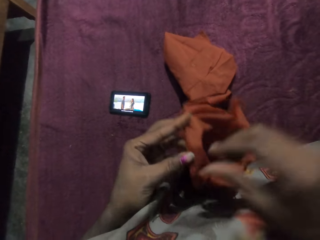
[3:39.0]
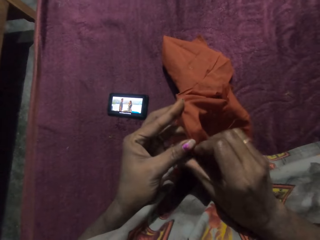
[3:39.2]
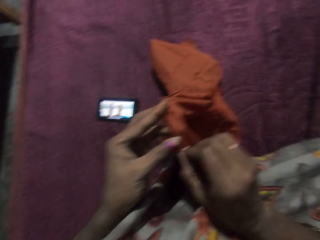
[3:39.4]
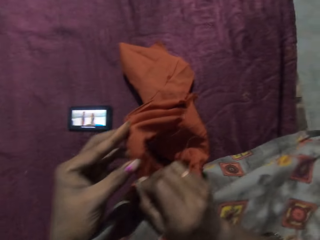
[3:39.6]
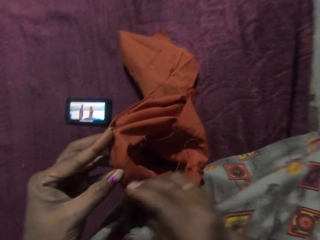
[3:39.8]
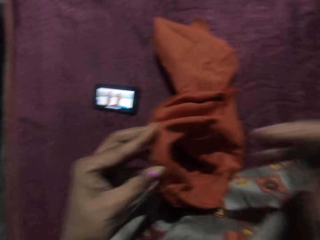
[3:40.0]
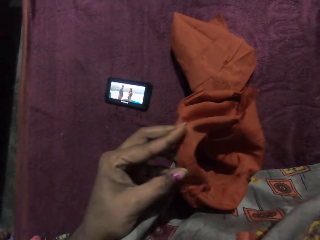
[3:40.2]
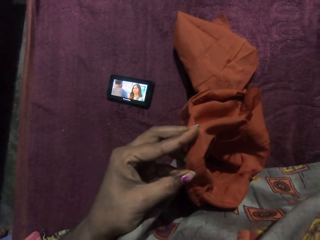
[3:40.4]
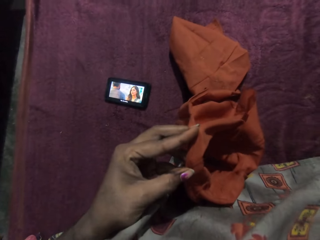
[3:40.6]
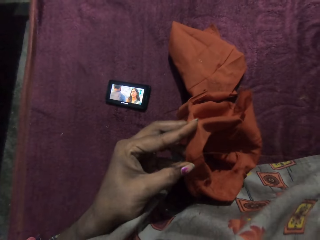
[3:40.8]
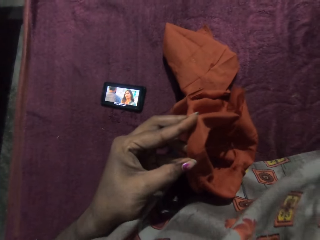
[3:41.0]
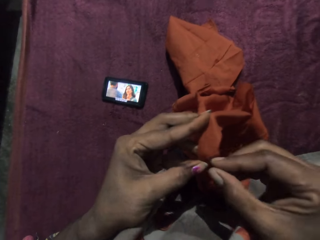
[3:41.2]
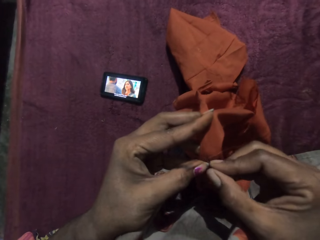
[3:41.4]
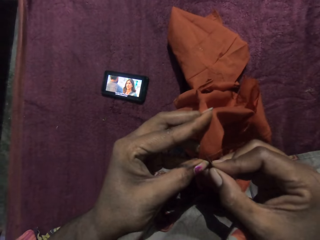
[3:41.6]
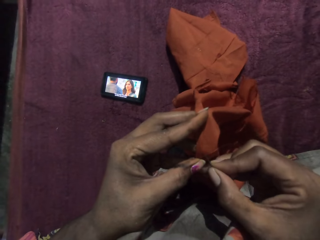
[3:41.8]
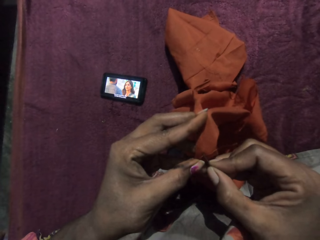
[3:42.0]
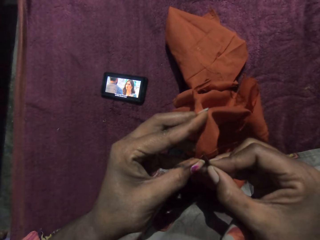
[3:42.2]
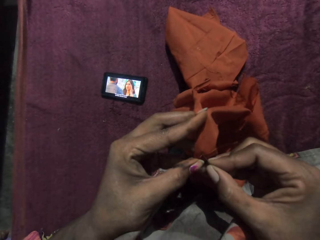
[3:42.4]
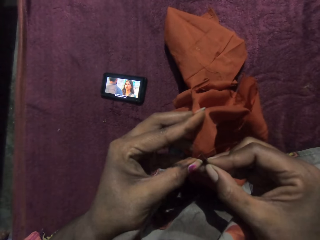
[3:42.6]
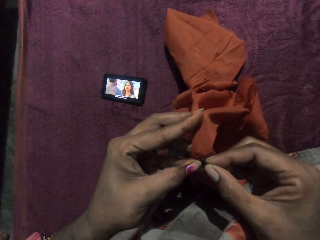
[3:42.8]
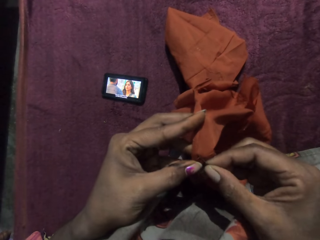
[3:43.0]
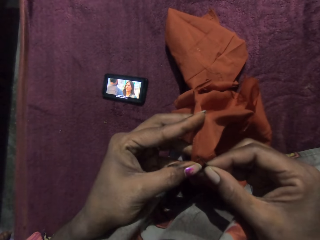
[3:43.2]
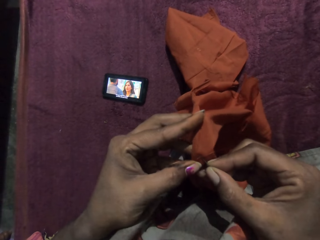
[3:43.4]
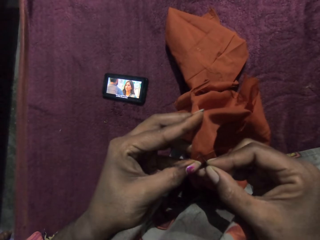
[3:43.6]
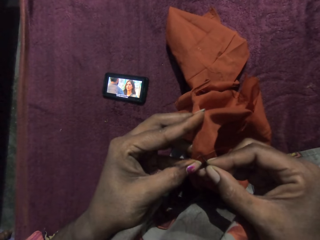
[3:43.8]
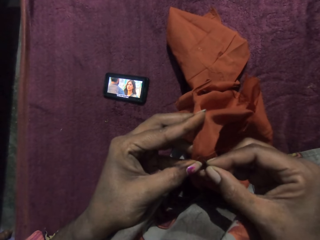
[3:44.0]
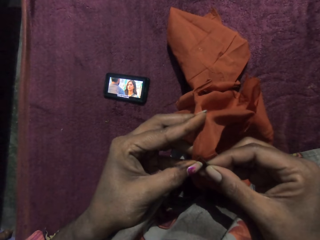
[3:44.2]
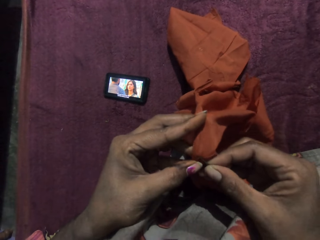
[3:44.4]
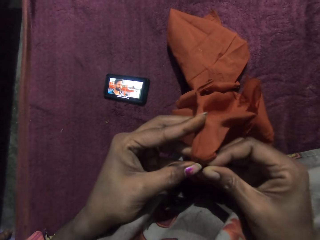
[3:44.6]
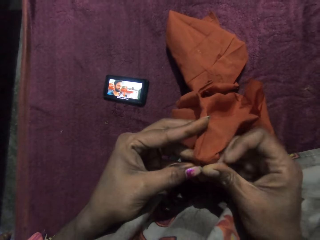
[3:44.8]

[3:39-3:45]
The camera wearer sews the piece of cloth in her left hand with the needle and the thread in her right hand in the house.

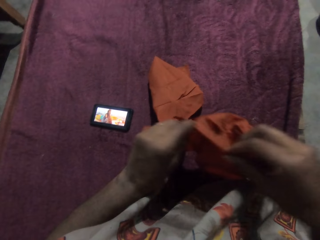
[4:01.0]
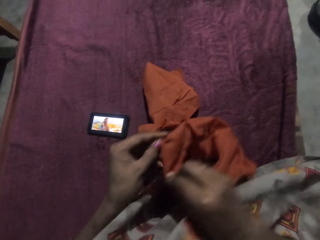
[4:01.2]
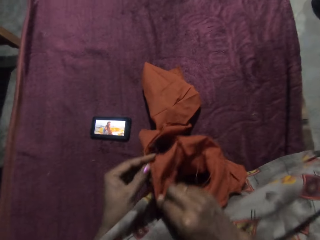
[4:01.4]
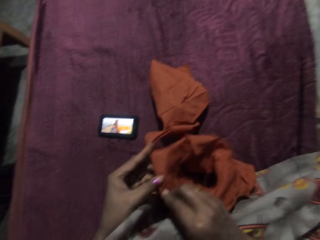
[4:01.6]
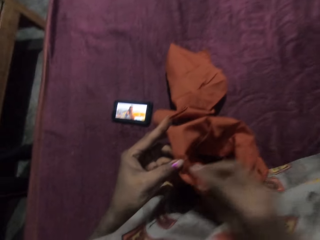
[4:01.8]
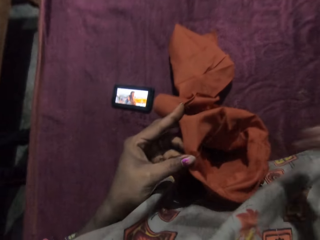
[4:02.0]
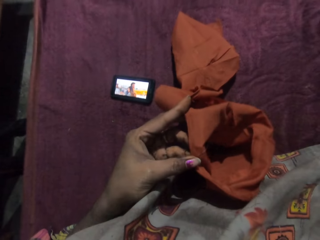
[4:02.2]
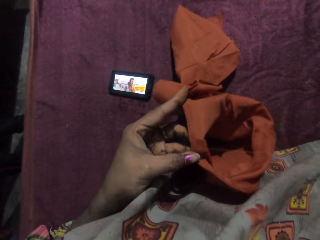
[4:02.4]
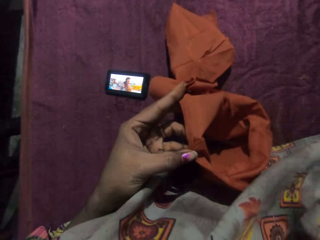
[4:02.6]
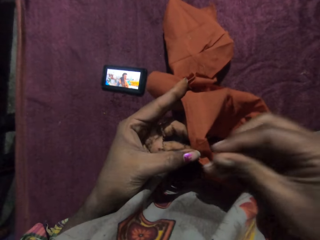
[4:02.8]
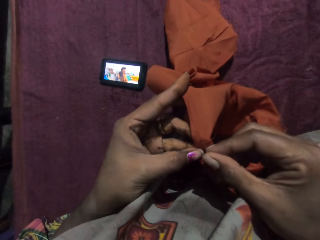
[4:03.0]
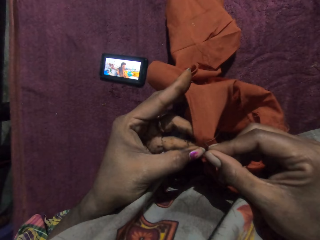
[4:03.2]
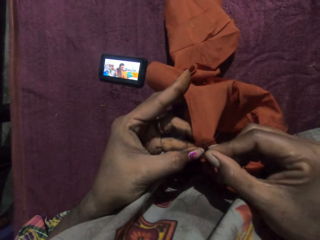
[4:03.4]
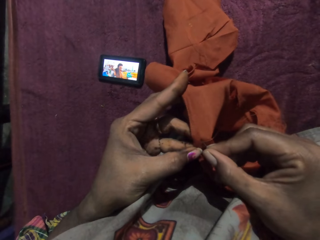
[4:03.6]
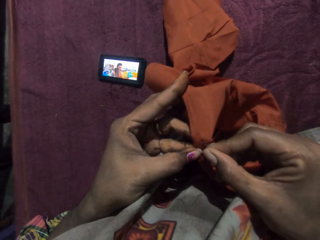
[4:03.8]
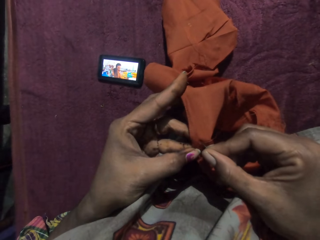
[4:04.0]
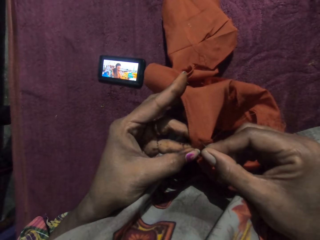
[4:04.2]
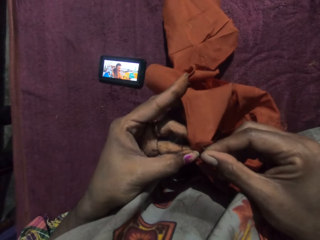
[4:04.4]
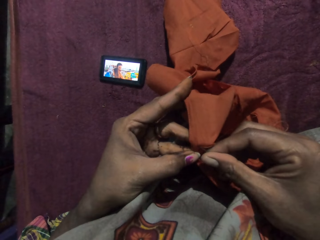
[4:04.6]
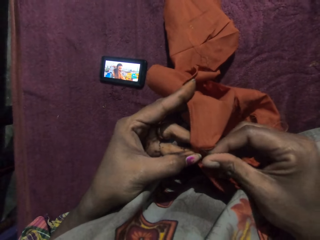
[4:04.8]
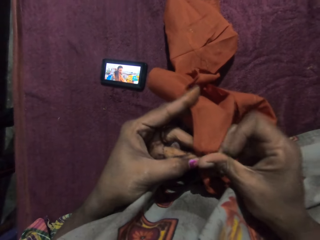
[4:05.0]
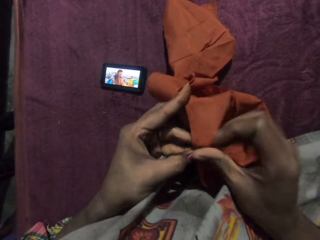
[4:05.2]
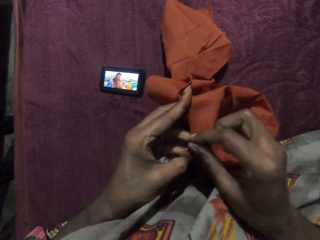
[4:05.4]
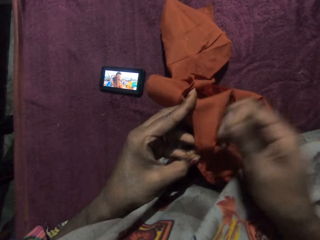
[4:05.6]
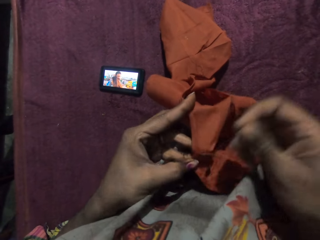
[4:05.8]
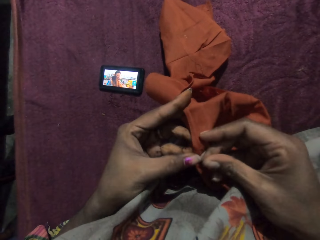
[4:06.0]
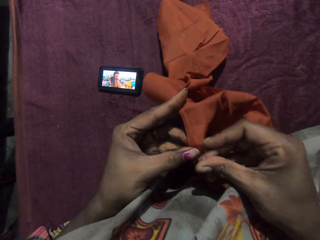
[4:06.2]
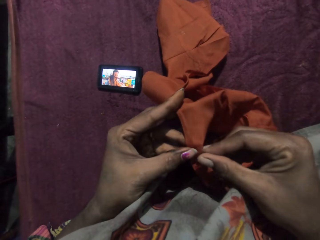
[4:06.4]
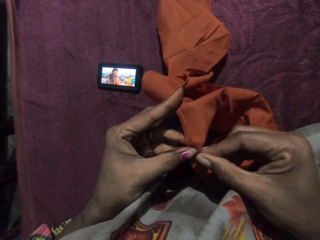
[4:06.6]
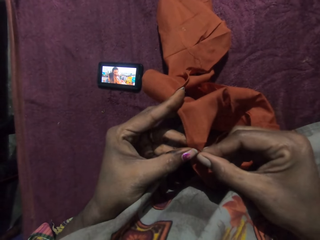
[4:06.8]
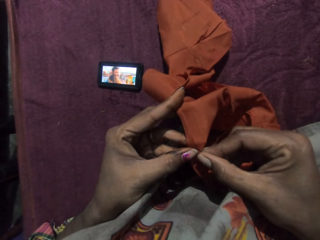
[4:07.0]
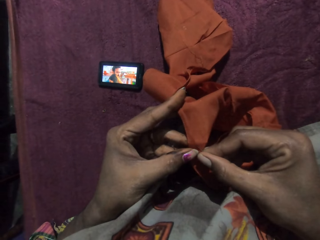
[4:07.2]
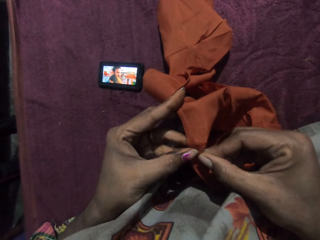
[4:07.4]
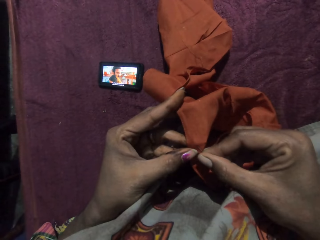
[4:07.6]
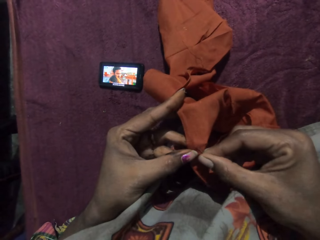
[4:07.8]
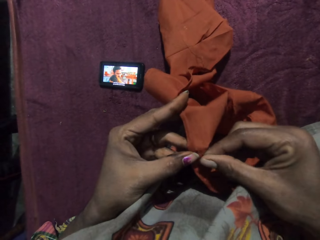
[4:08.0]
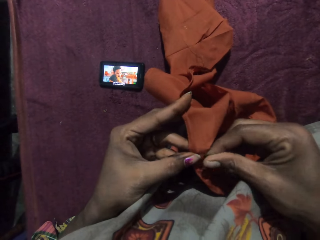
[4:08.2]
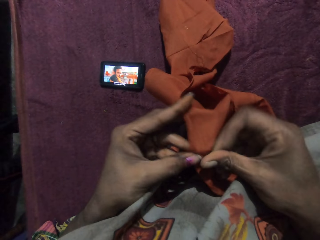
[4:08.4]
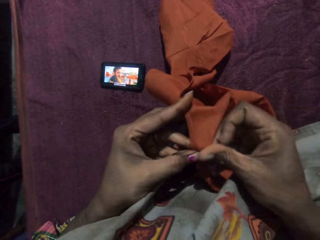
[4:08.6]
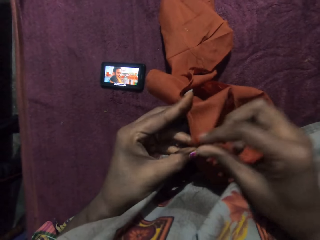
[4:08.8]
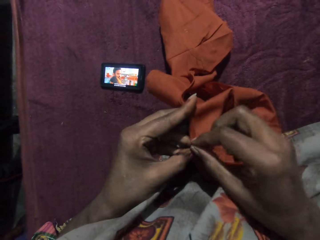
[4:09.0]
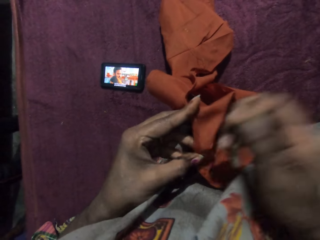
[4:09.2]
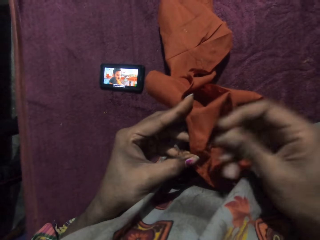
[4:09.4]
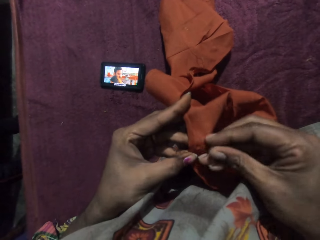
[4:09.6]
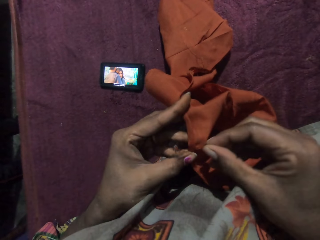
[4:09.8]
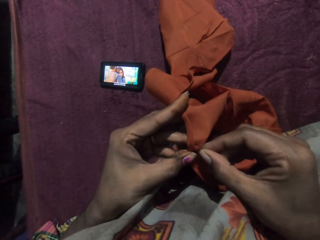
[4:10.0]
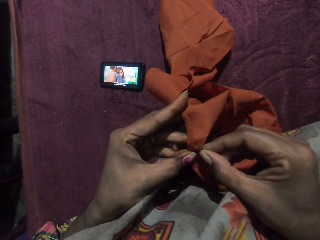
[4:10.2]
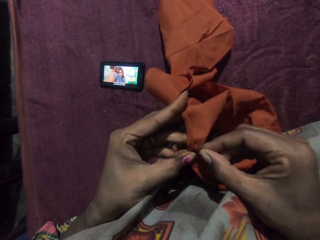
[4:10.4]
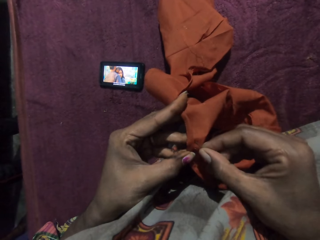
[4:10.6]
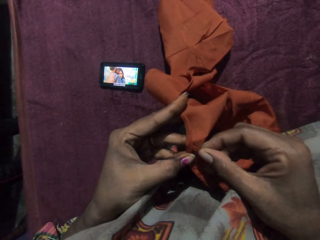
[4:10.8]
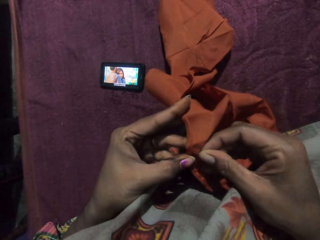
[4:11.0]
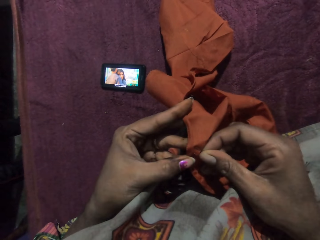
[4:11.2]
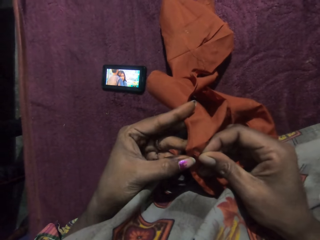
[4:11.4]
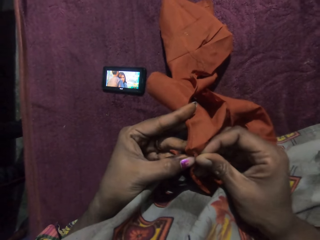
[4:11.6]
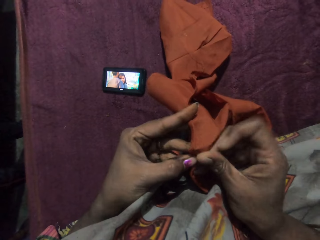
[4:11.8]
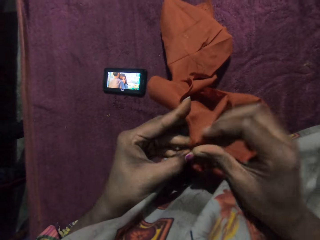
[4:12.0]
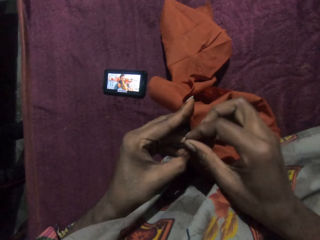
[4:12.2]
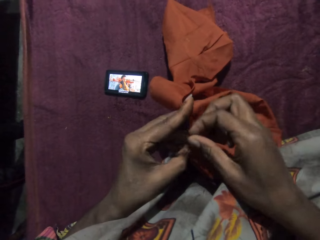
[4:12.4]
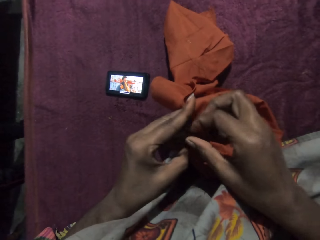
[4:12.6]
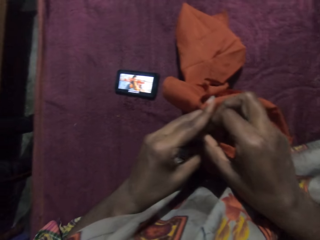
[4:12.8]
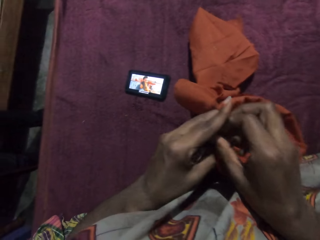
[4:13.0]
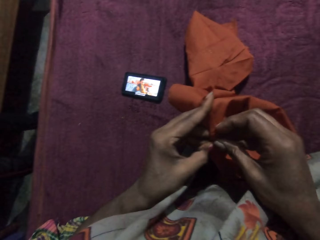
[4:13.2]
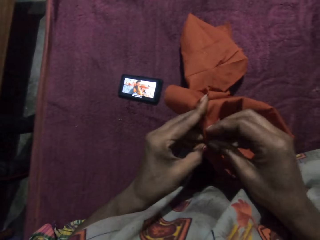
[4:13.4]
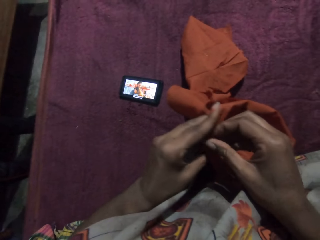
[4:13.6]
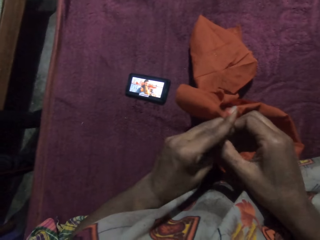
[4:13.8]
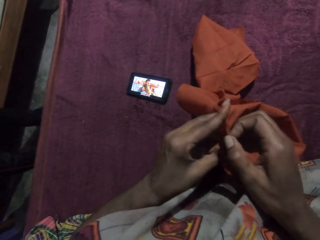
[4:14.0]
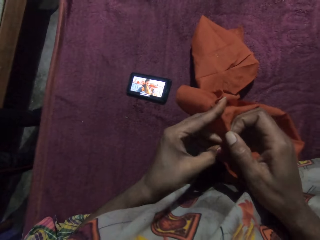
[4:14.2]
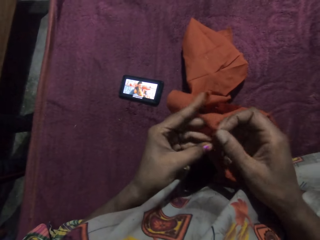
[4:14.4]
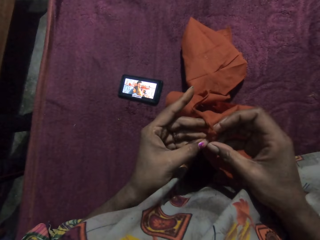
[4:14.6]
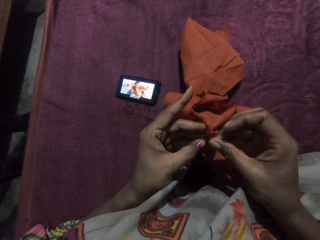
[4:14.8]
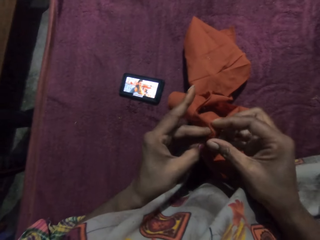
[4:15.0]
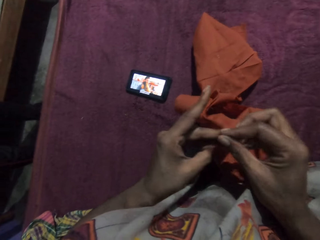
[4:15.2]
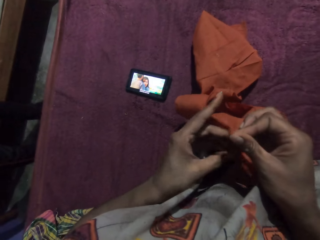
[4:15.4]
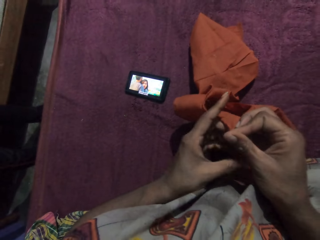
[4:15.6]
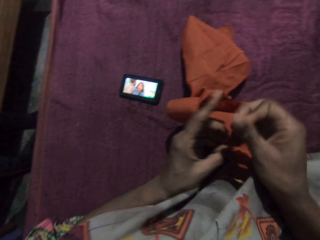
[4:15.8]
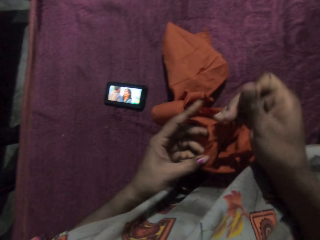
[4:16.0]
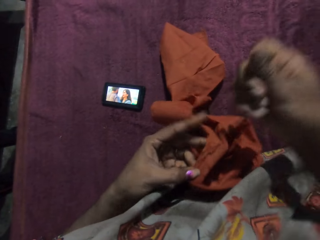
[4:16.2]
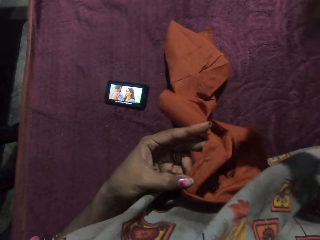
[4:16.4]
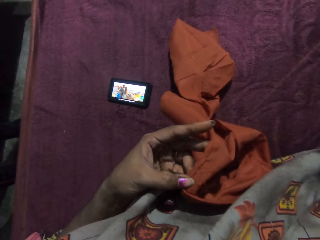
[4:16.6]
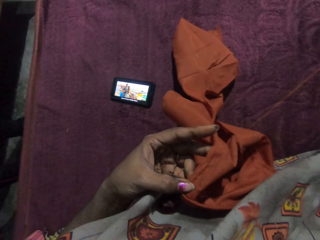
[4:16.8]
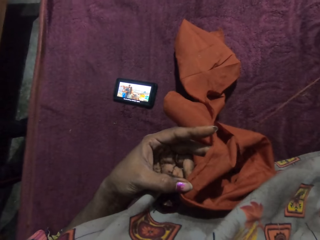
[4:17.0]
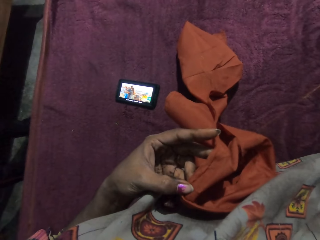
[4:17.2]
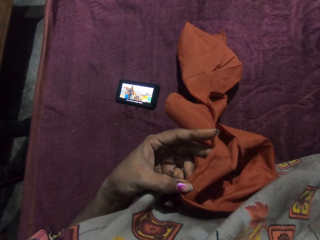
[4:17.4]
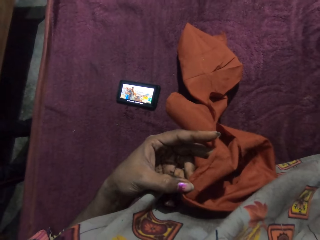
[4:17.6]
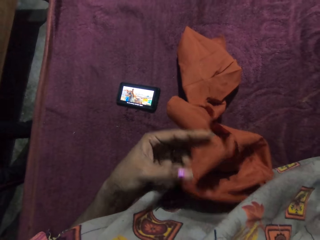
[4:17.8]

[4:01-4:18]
The camera wearer sews the piece of cloth in her left hand with the needle and the thread in her right hand in the house.
